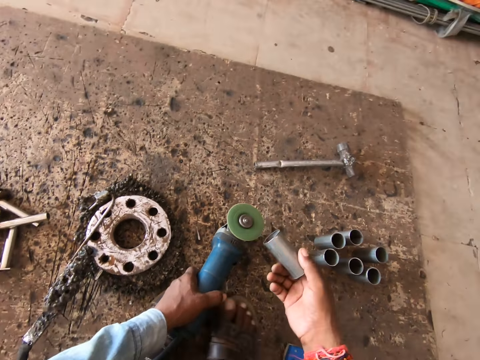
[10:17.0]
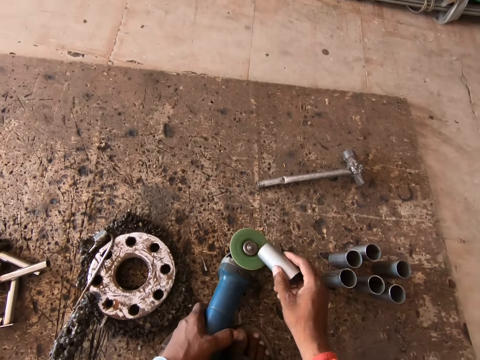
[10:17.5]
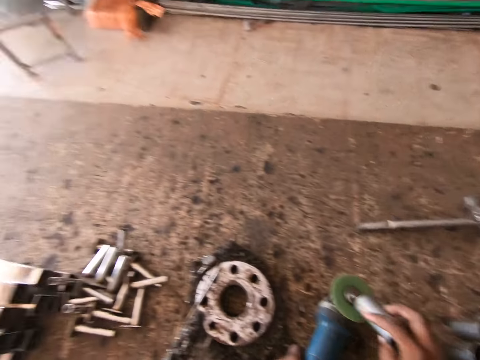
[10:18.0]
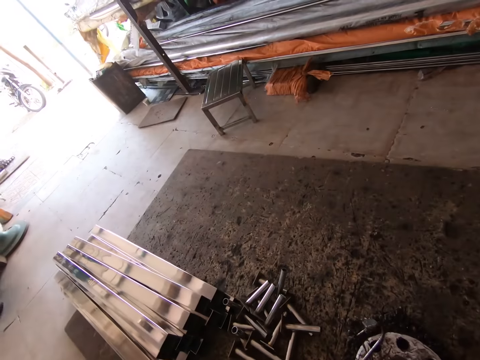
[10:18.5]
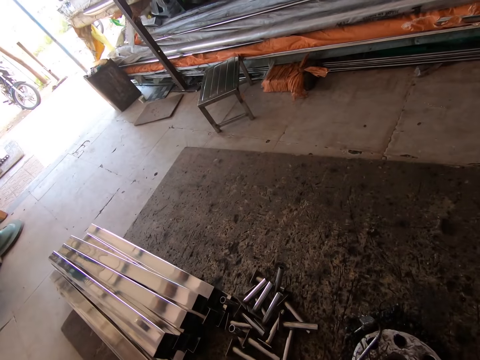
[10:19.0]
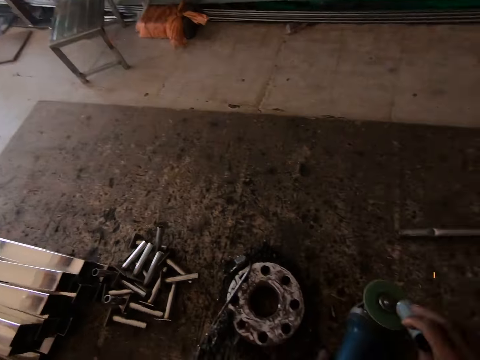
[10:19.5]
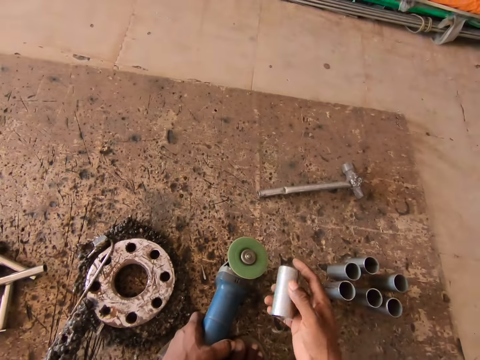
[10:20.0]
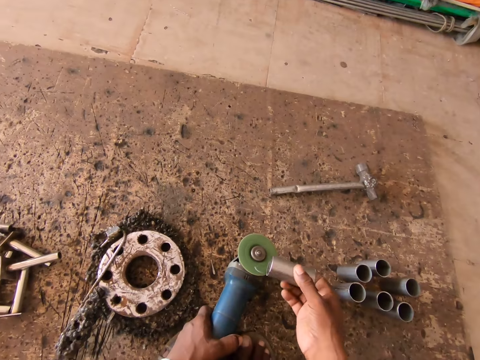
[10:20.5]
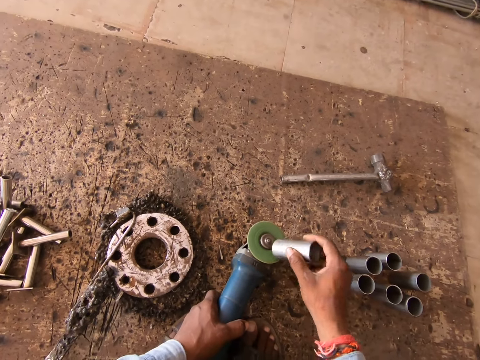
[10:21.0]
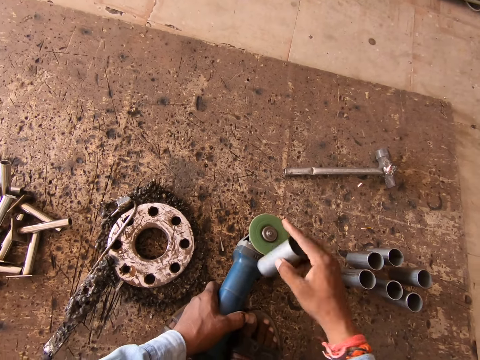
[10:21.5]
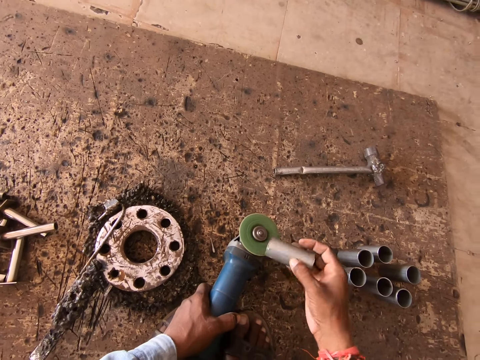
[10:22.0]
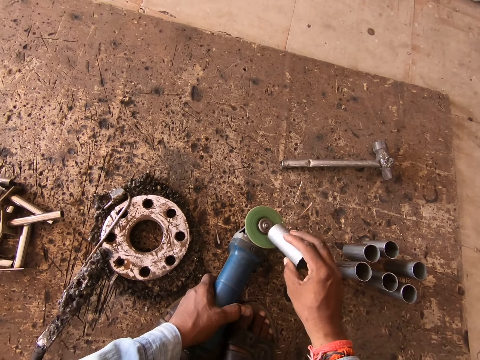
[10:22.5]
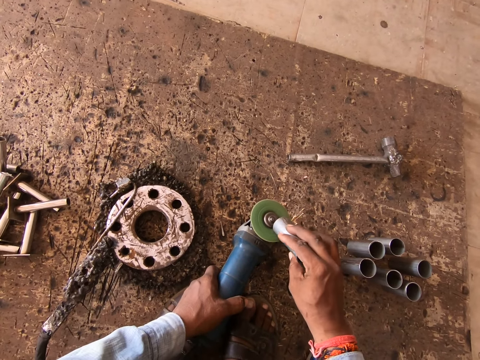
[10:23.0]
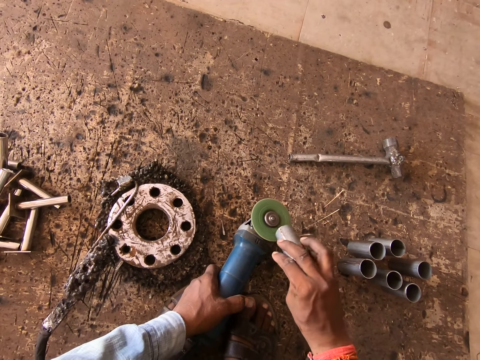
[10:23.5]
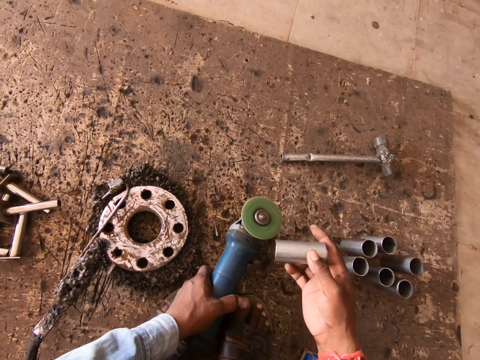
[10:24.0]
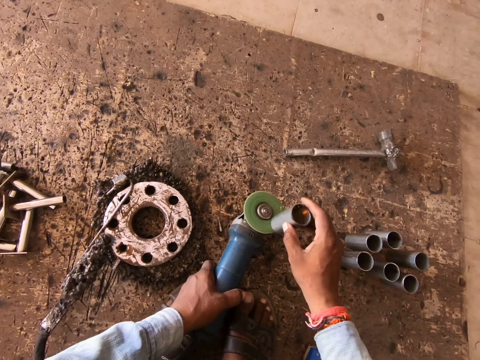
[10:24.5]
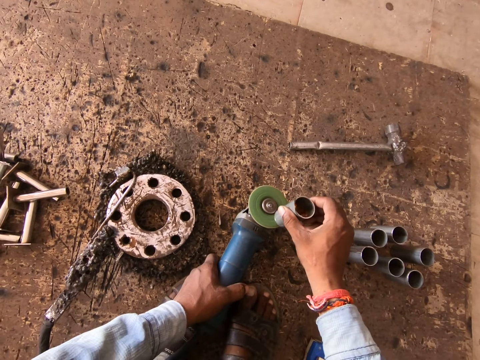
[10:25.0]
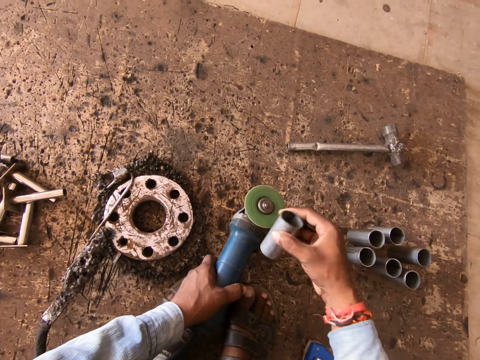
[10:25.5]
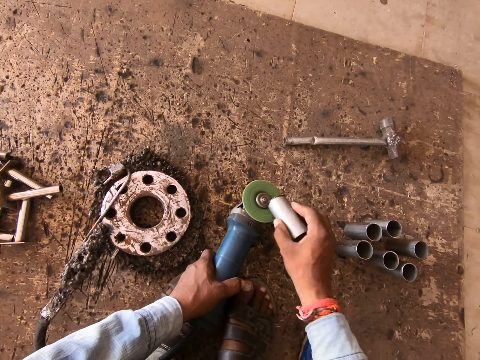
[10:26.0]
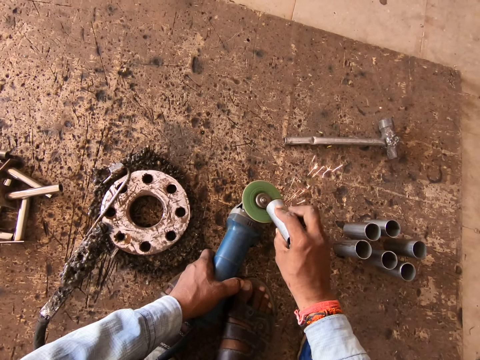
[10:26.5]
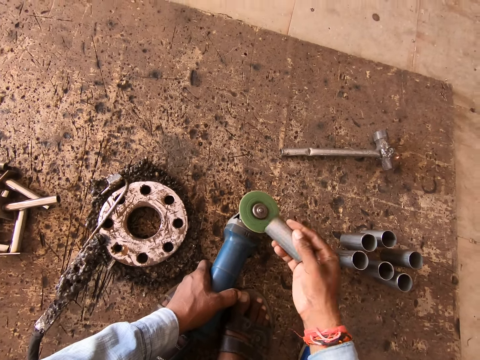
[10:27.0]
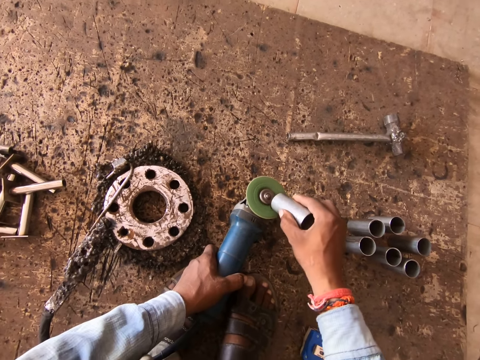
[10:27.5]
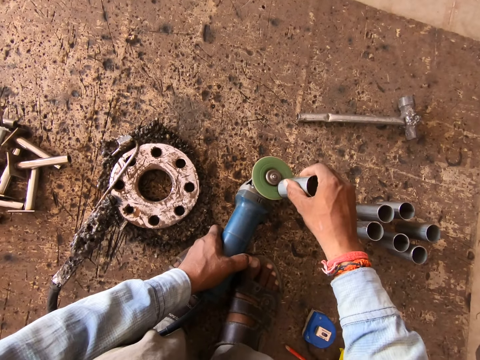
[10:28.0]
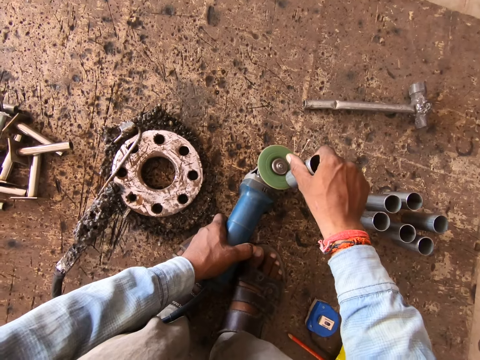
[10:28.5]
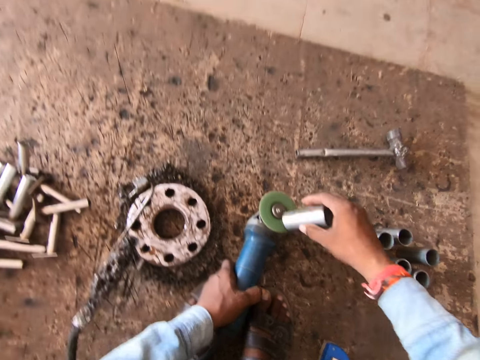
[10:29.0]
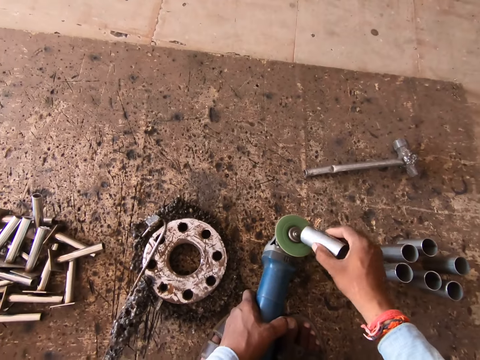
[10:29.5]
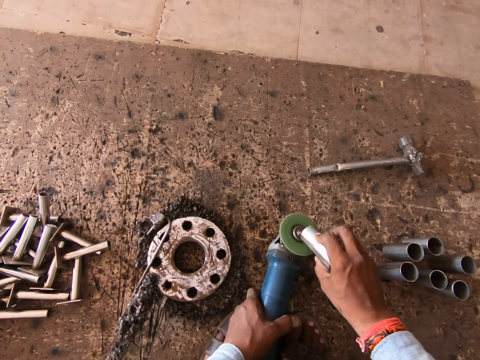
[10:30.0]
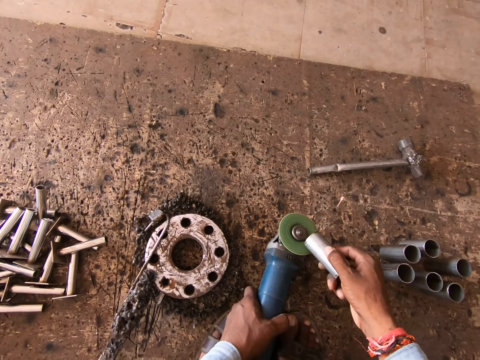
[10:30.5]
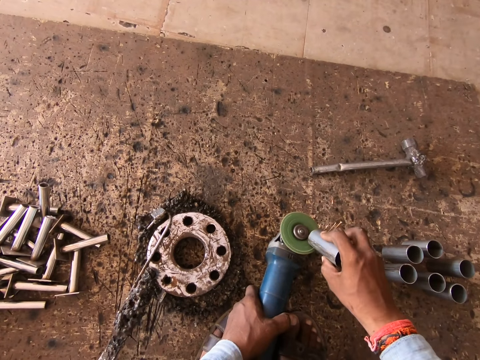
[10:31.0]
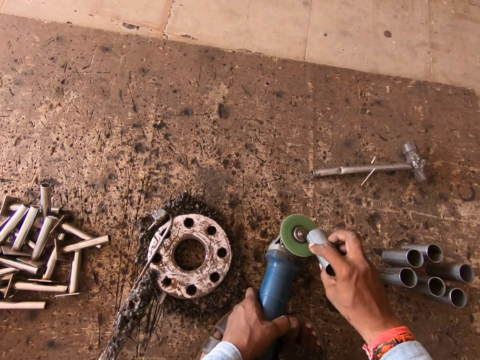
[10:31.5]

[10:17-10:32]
The camera wearer turns to look outside. They adjust the metal cylinder. They smoothen the metal cylinder with a metal grinder.

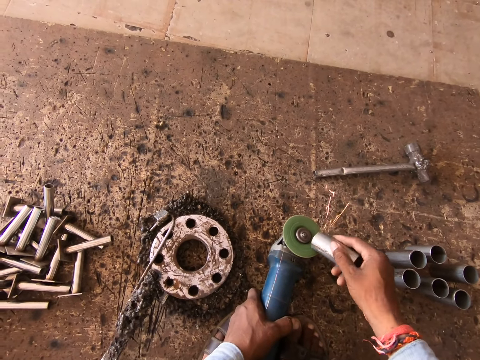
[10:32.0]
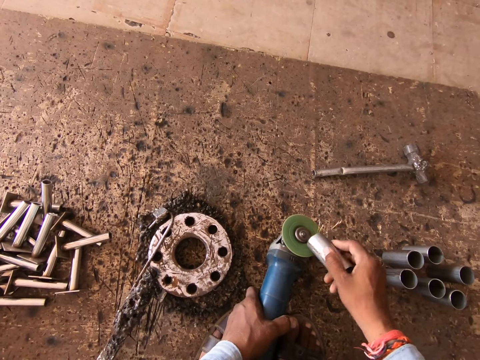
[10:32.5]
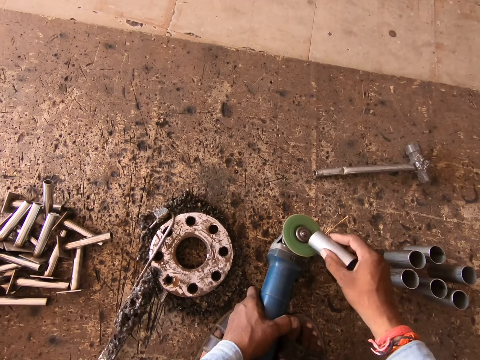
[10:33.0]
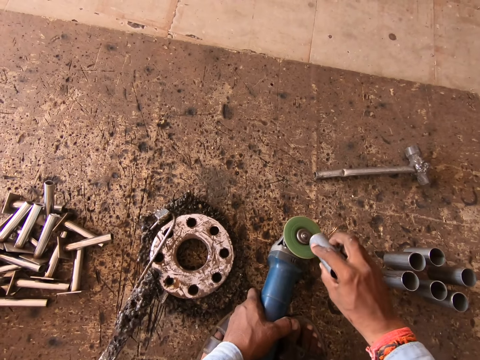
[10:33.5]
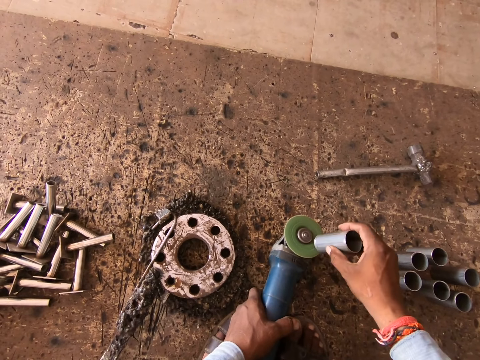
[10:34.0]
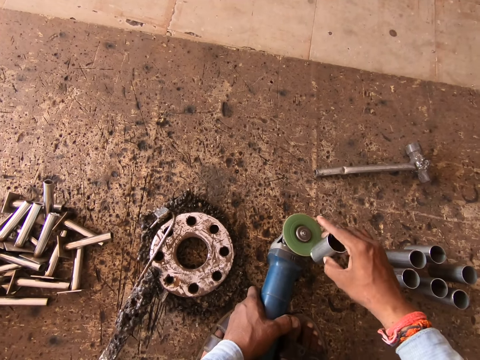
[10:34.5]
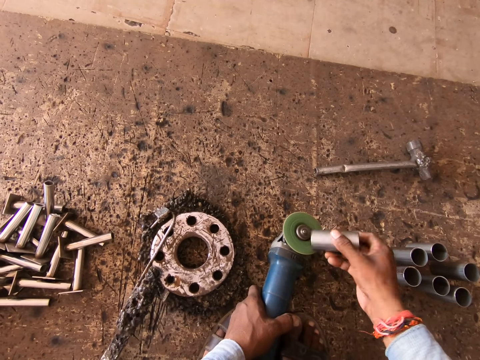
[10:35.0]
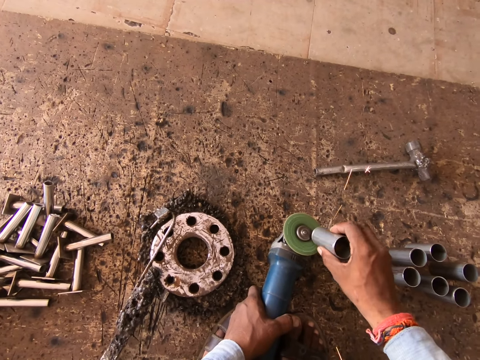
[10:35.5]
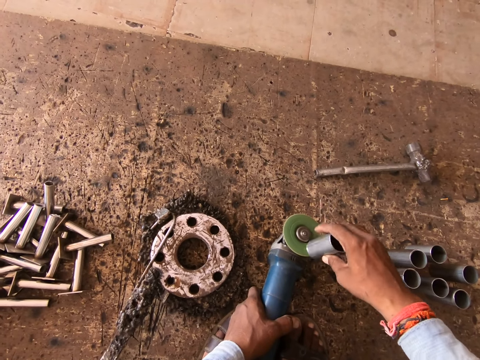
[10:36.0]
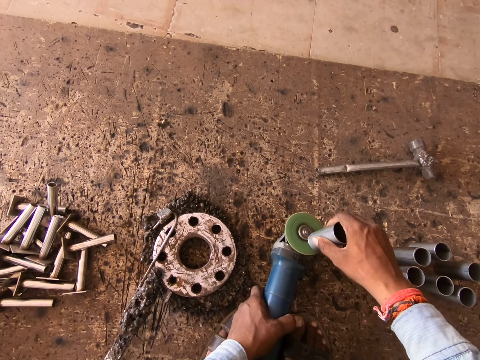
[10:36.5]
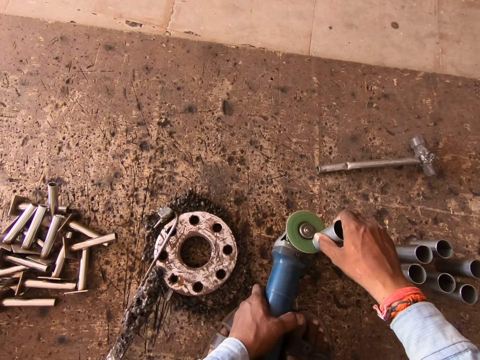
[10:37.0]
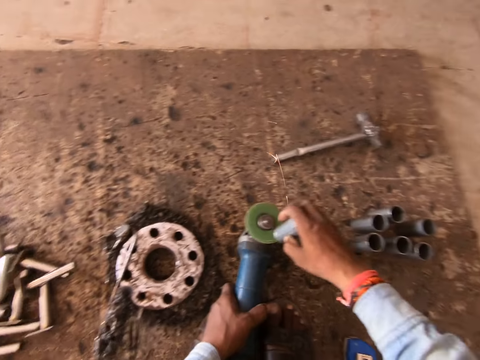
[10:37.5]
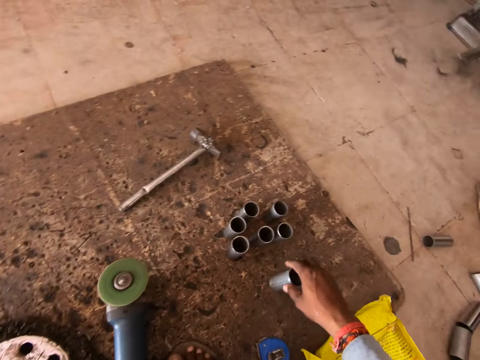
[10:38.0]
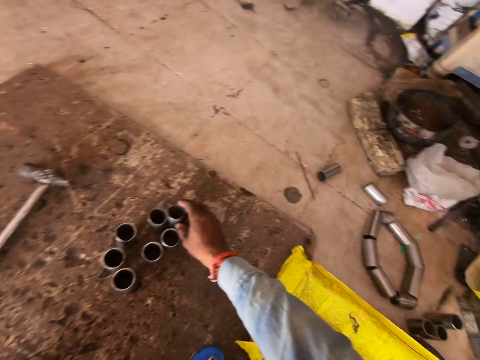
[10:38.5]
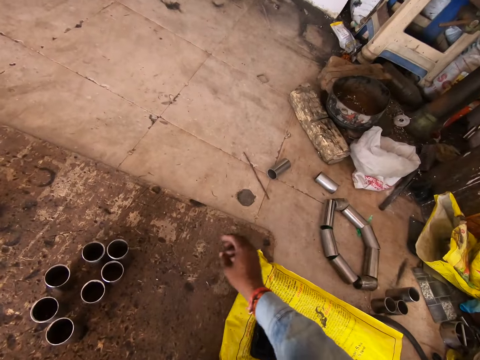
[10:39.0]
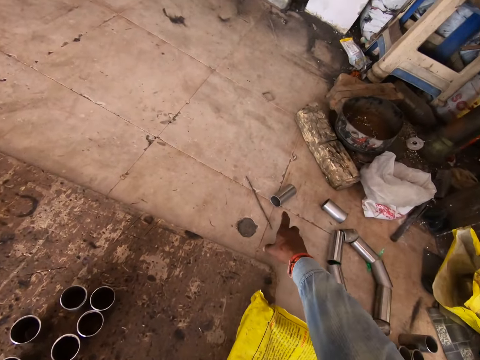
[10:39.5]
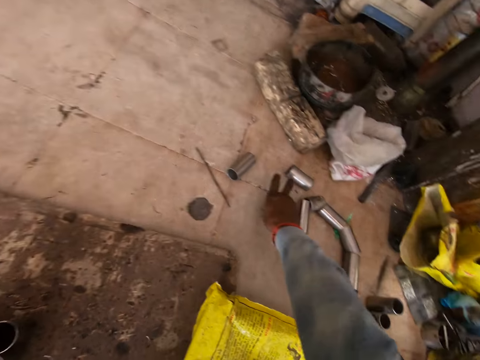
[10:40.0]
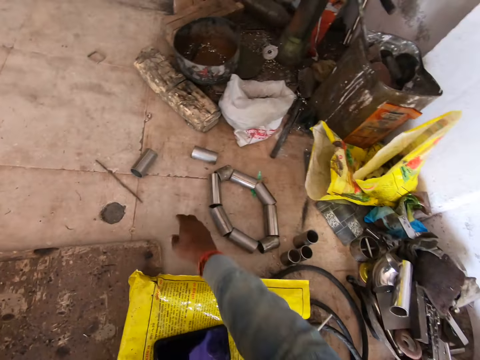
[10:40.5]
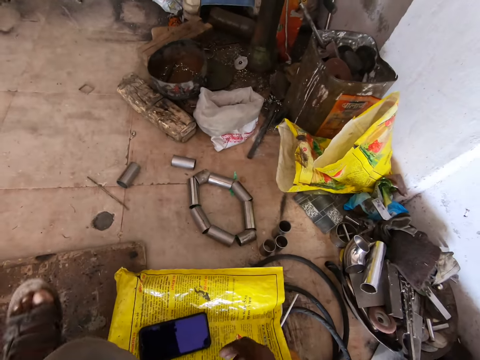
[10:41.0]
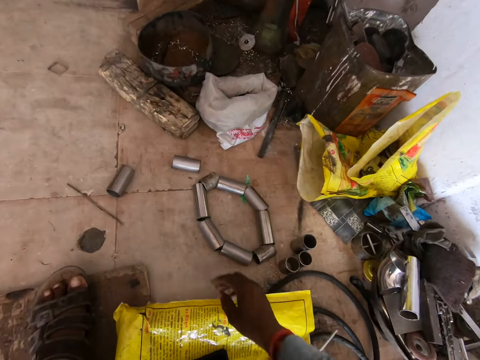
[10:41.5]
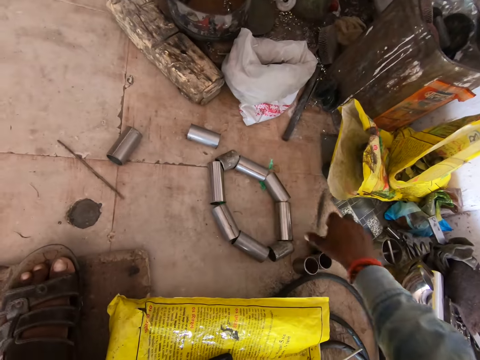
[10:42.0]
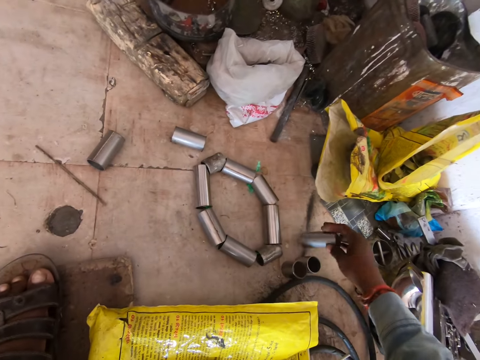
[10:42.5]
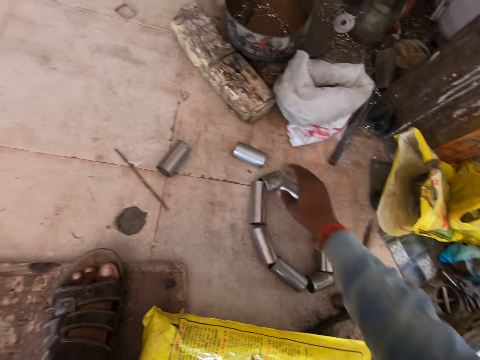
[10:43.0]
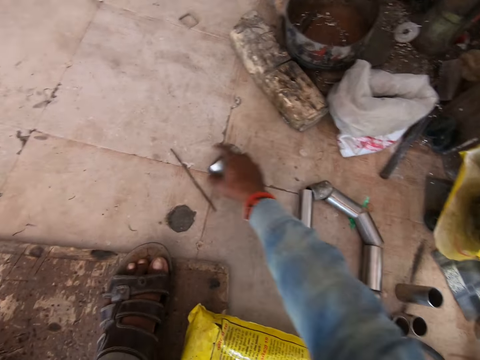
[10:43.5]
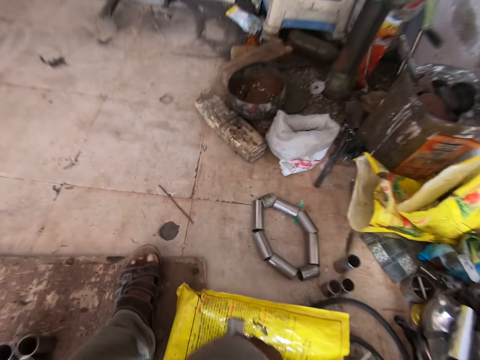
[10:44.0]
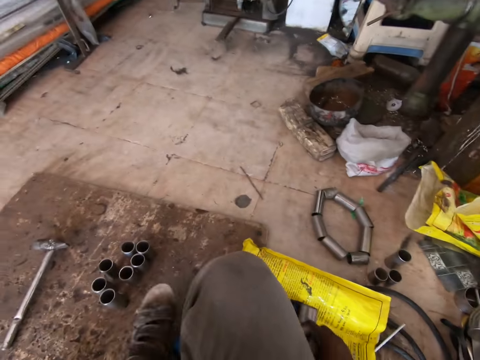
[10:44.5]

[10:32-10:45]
The camera wearer drops the metal rod or cylinder in his right hand on the floor. He reaches for the metal cylinder. He picks up the metal rod from the floor with his right hand. He drops the metal rod in his right hand on the floor. He picks up two metal rods from the floor with his right hand. He drops one metal rod in his right hand on the floor. He moves to the working area.
